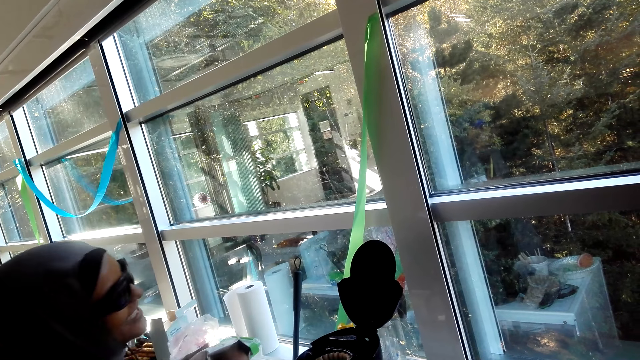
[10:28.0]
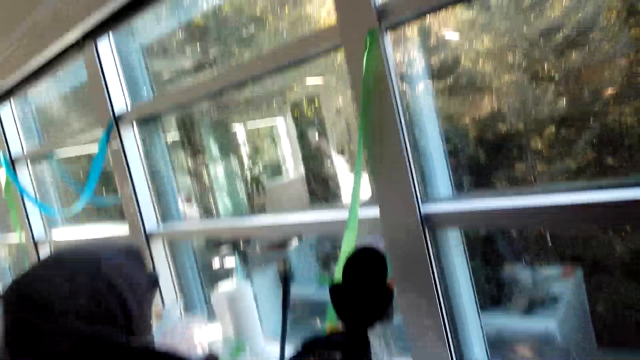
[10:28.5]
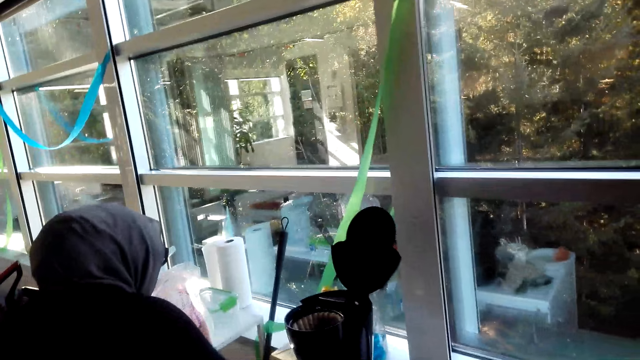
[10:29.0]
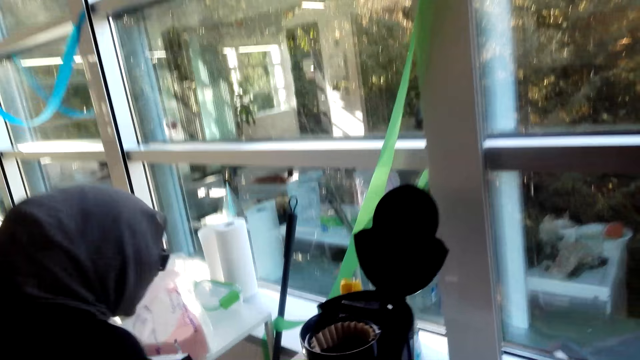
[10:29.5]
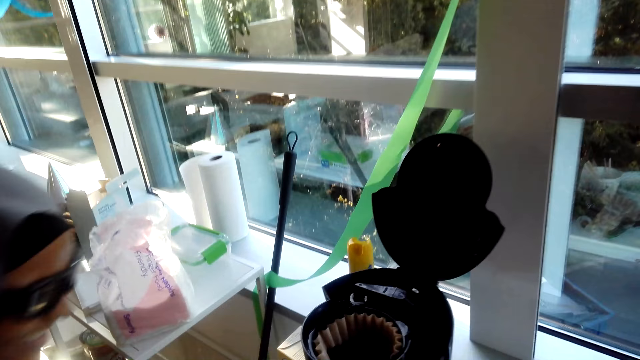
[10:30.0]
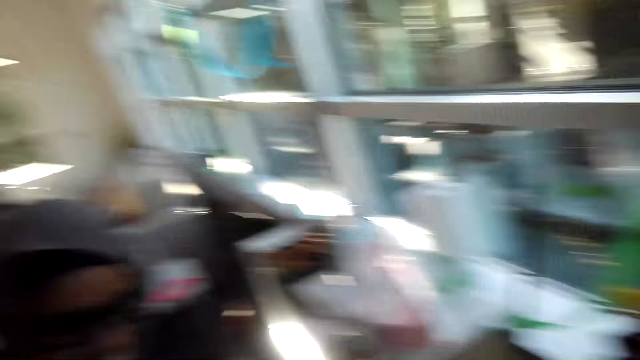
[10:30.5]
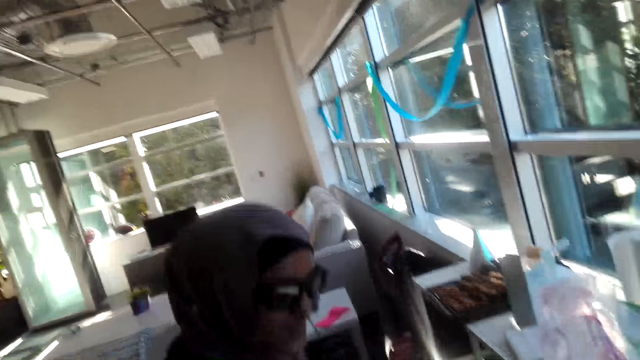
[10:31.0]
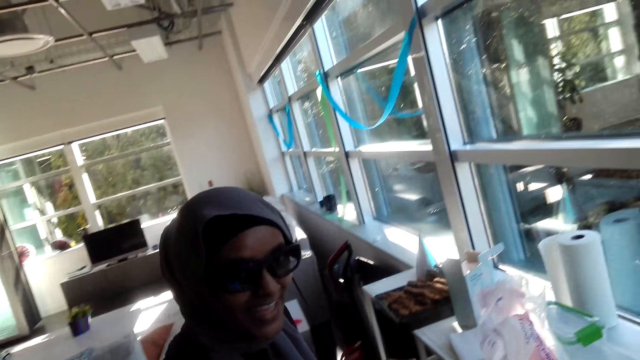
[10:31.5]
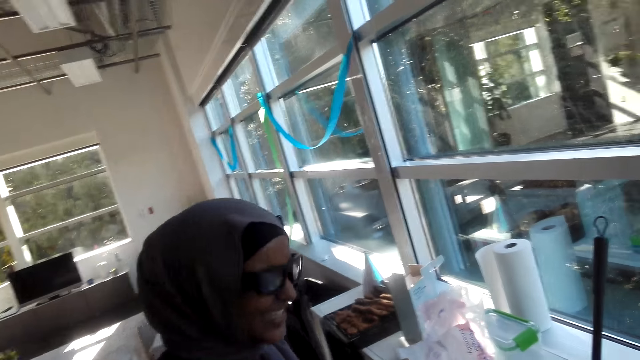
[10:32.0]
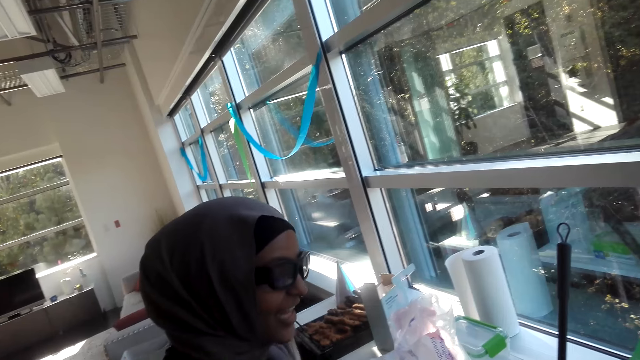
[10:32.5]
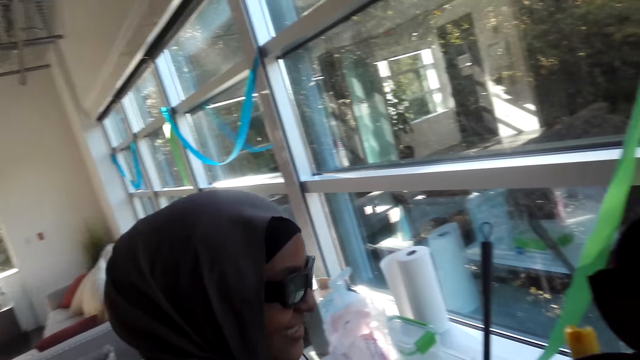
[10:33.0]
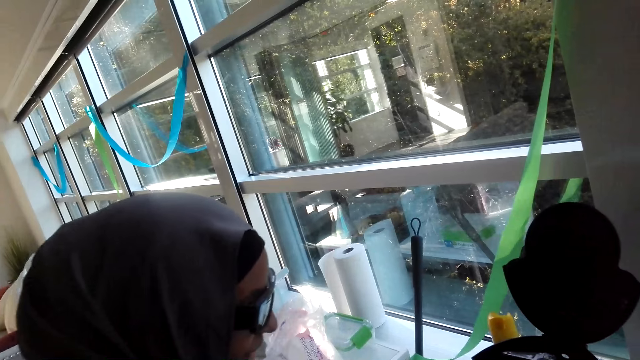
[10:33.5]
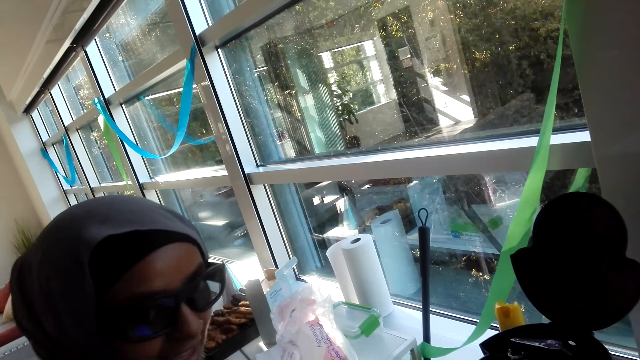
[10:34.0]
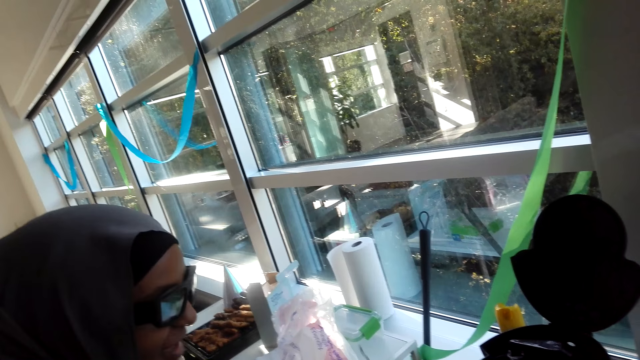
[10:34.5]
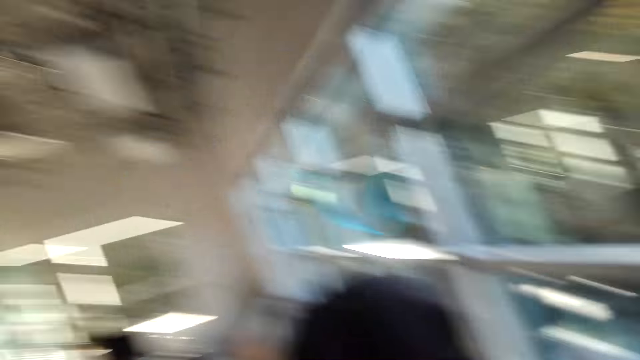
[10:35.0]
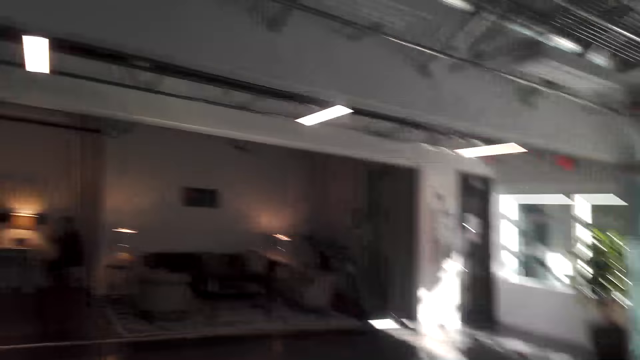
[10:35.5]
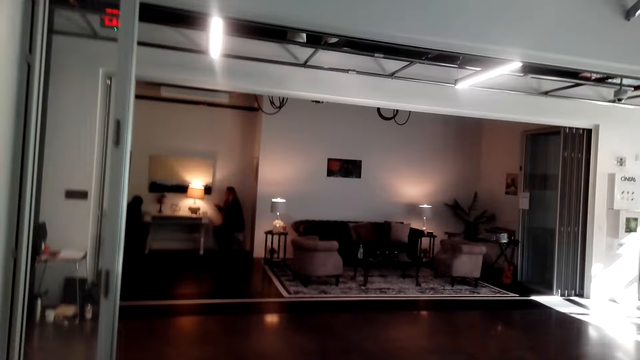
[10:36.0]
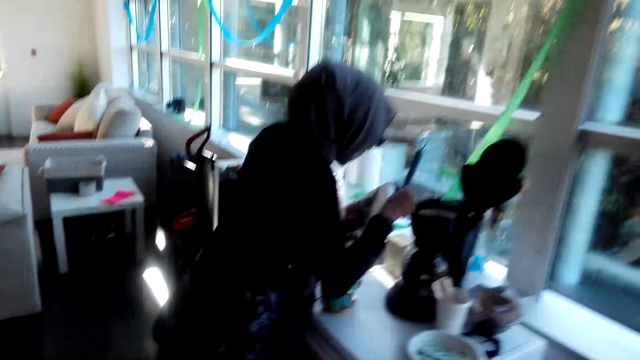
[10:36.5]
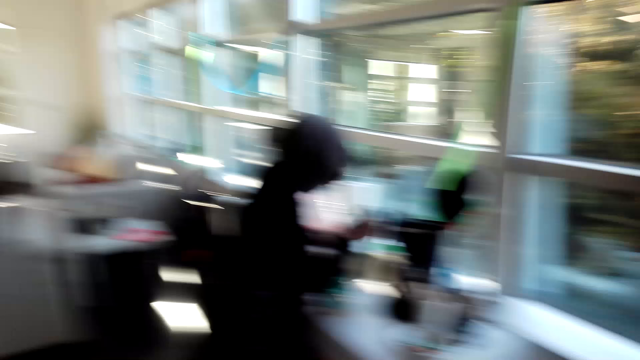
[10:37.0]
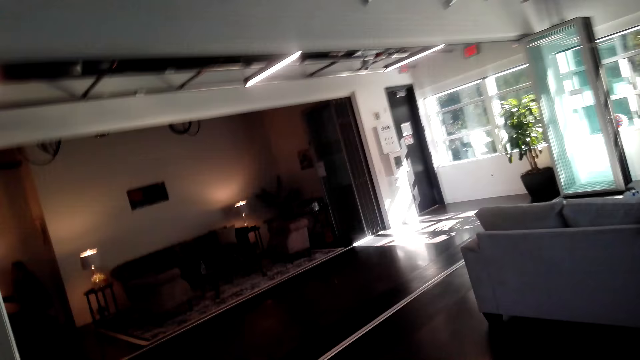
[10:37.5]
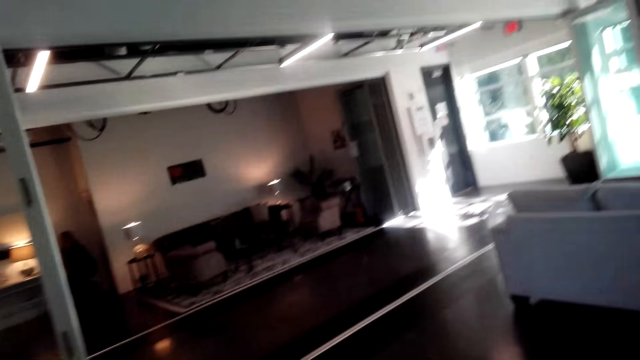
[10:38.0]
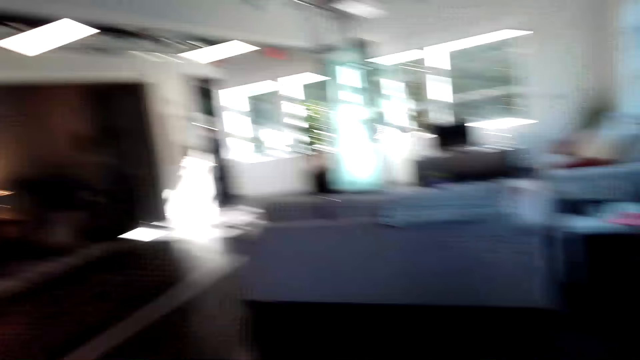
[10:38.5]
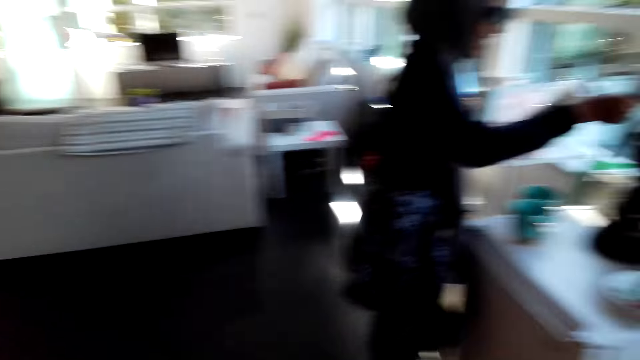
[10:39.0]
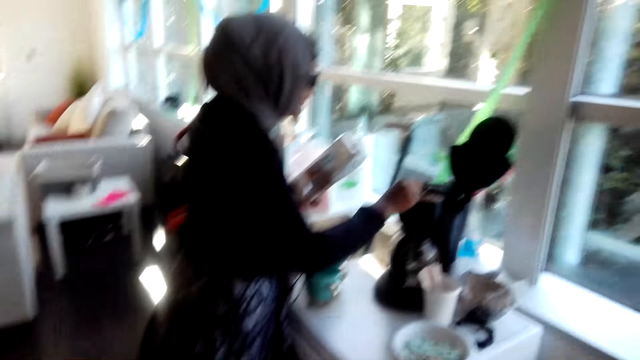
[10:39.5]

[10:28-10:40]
A lady puts the spoon in the packet. The camera wearer talks with the lady. The lady talks to the camera wearer. The camera wearer looks around. They laugh.

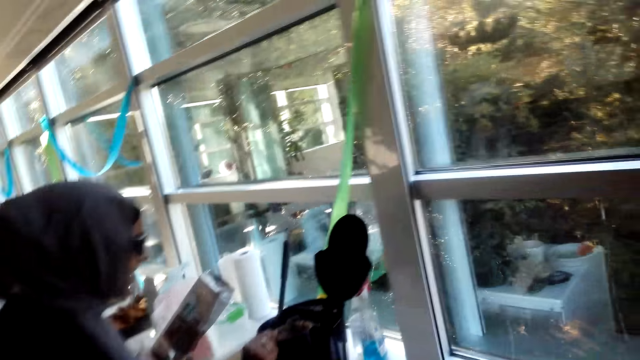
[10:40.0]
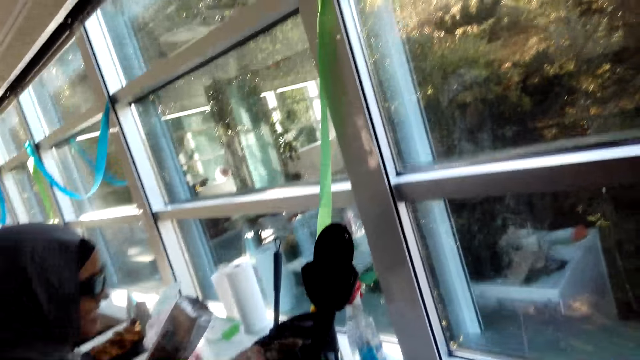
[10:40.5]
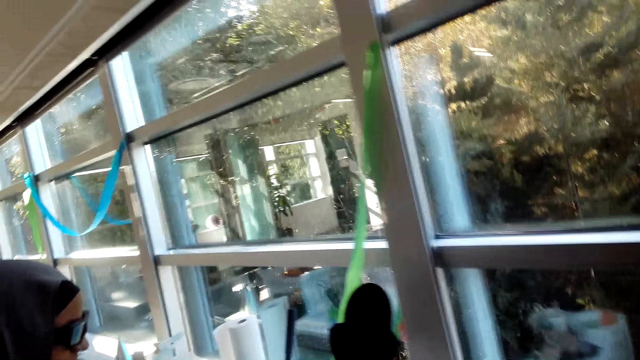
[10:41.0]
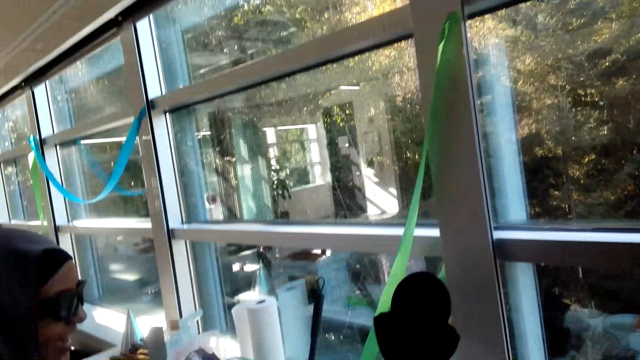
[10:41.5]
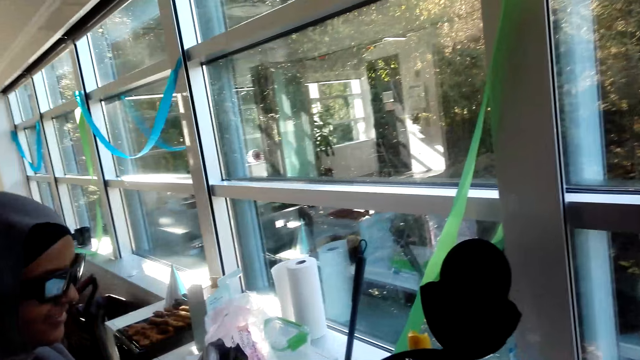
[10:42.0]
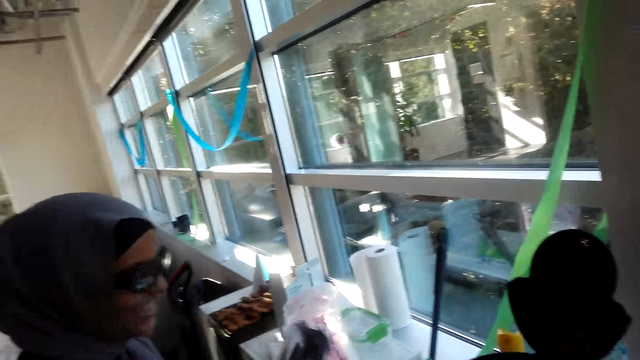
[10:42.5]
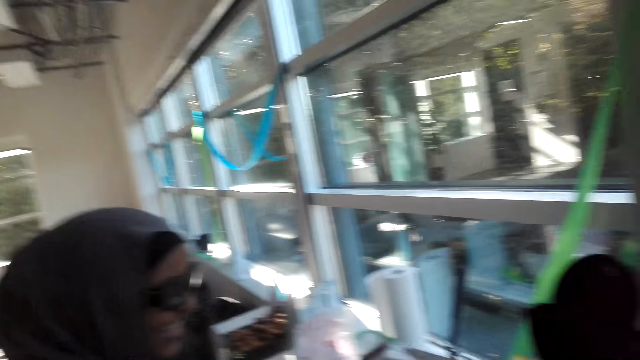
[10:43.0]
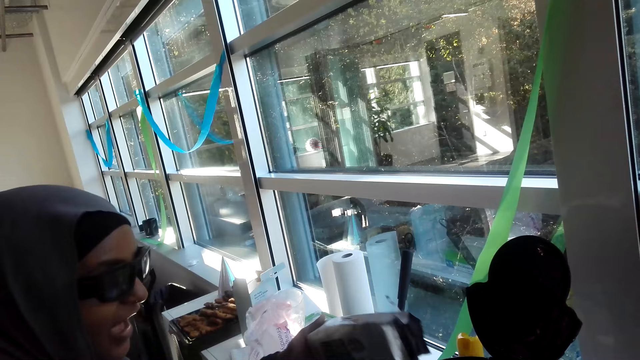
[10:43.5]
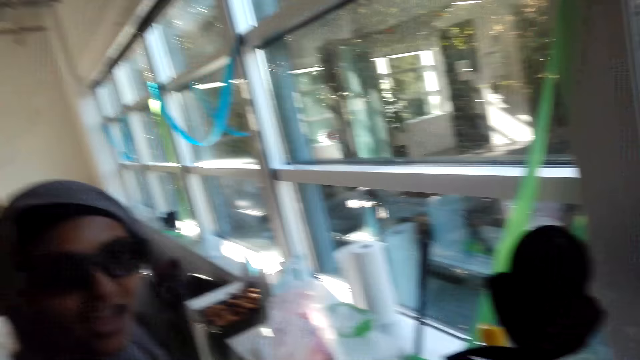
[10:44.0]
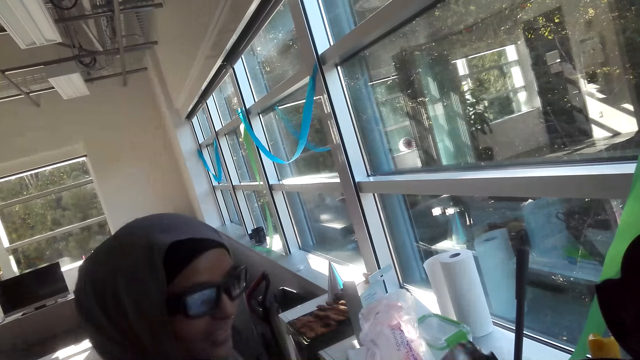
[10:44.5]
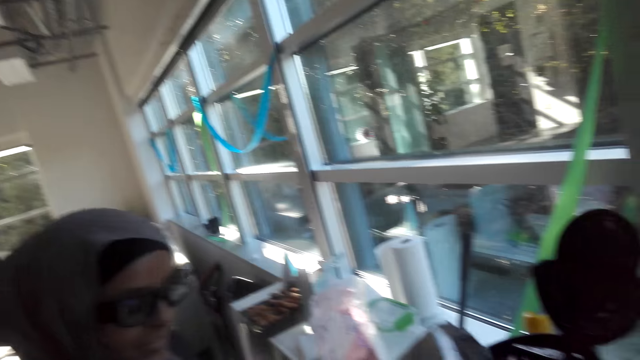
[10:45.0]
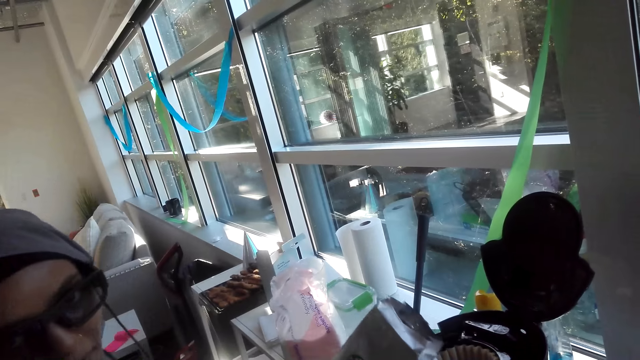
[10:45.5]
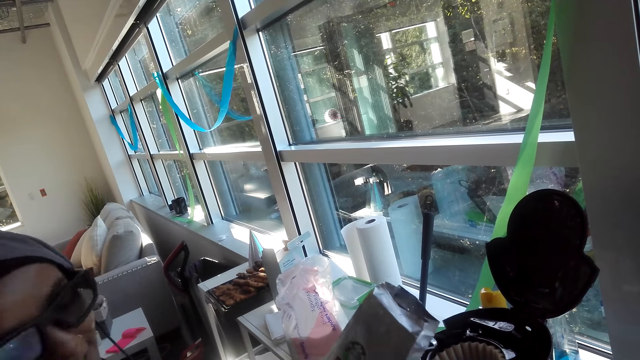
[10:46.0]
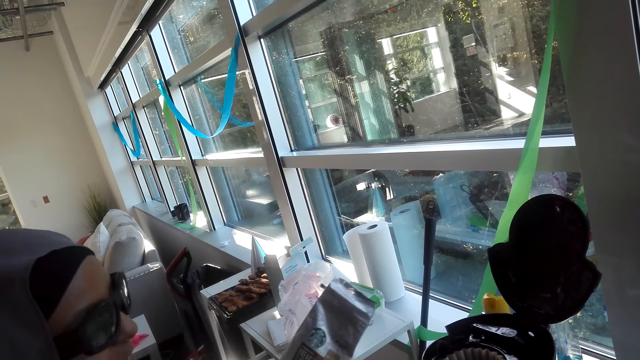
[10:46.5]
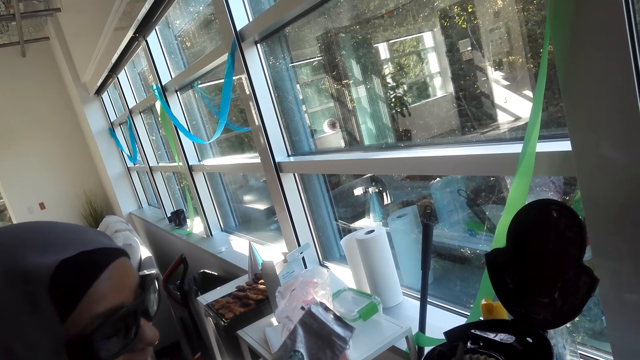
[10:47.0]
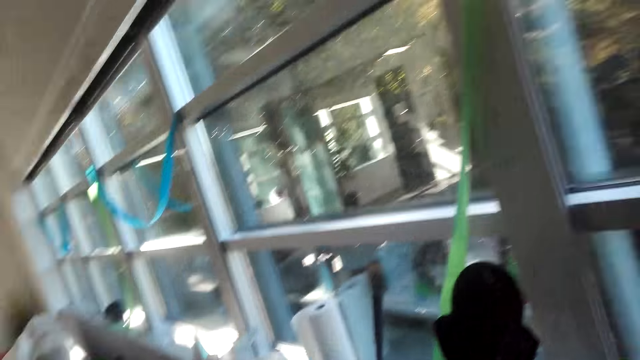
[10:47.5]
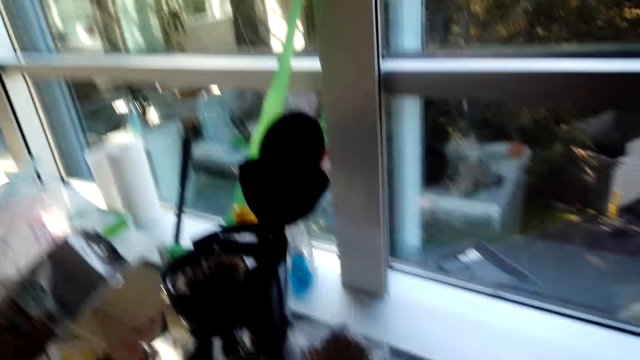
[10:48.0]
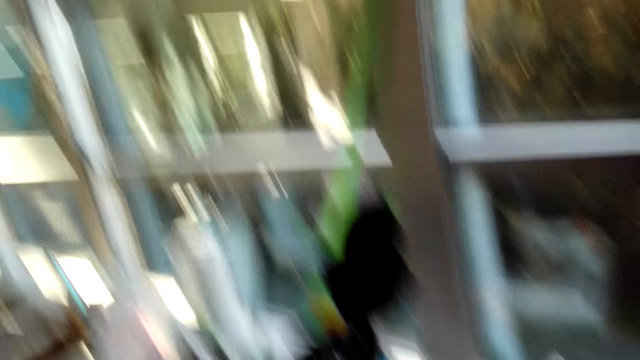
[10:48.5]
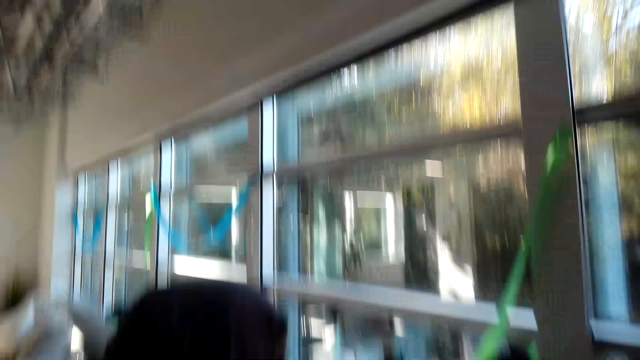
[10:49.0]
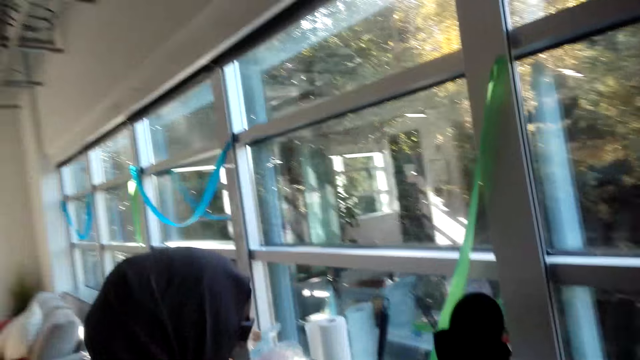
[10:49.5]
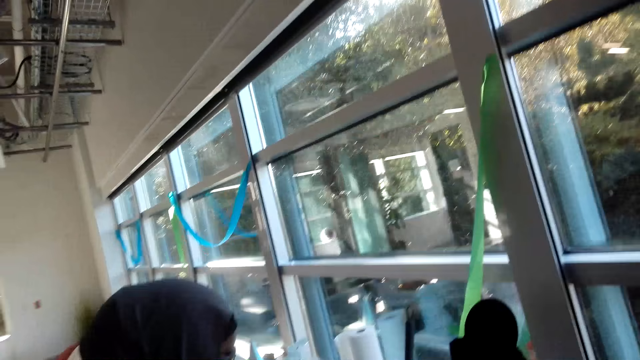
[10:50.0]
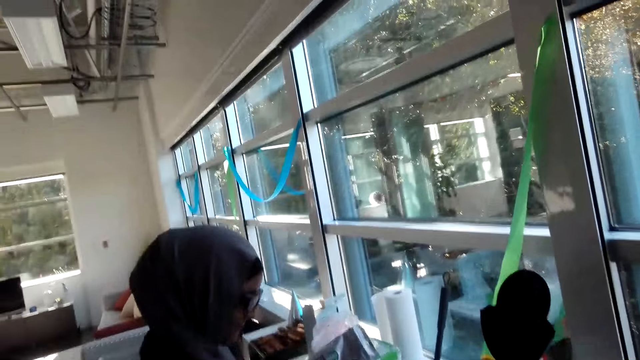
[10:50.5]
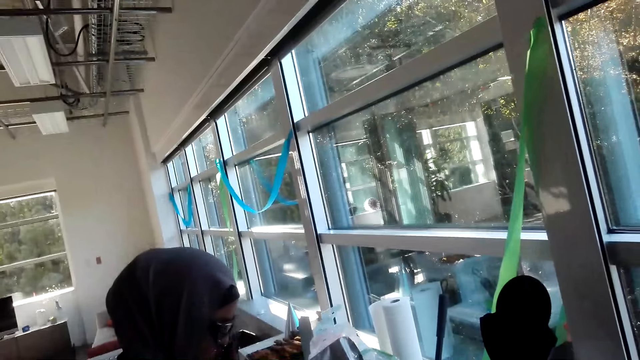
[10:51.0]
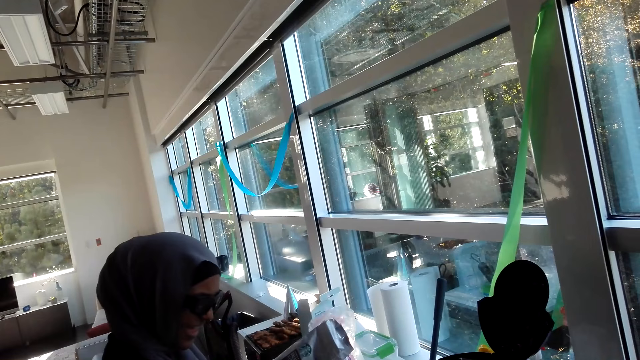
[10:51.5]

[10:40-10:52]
A lady puts coffee in the coffee maker. The lady pours coffee in the coffee maker. The lady holds a packet. The camera wearer looks around.
